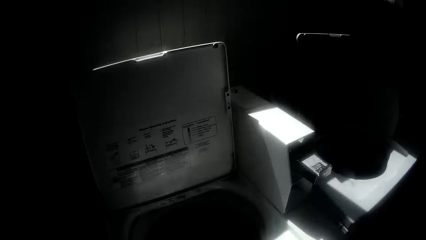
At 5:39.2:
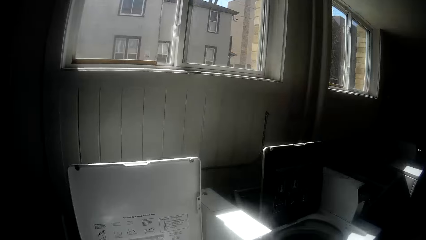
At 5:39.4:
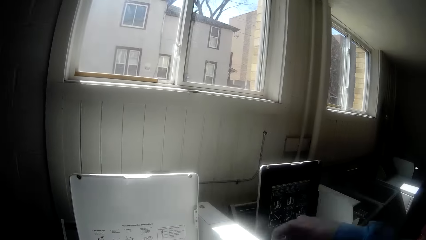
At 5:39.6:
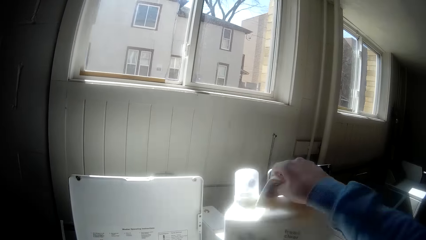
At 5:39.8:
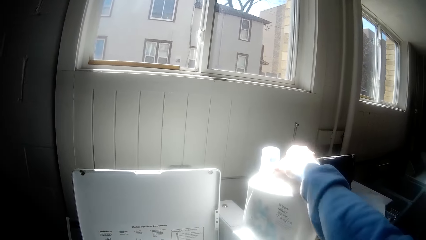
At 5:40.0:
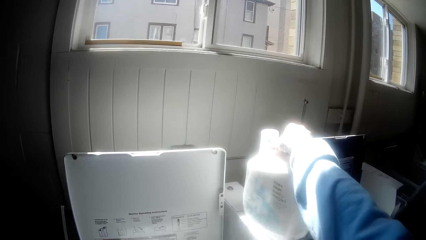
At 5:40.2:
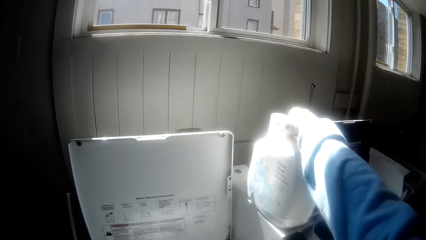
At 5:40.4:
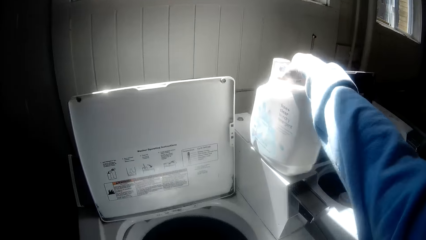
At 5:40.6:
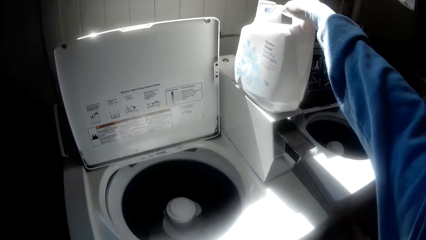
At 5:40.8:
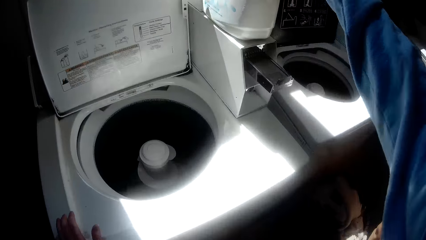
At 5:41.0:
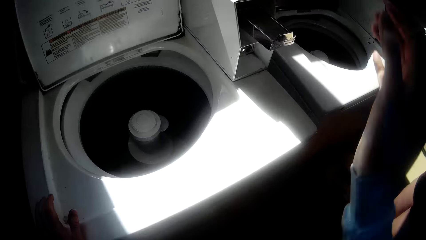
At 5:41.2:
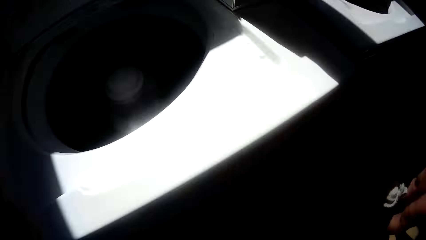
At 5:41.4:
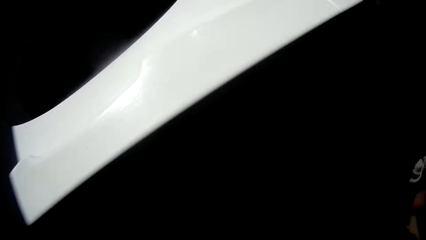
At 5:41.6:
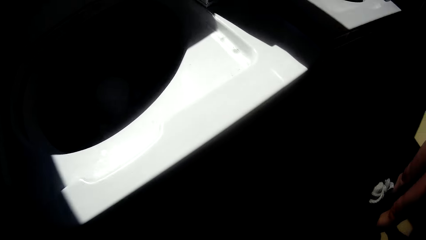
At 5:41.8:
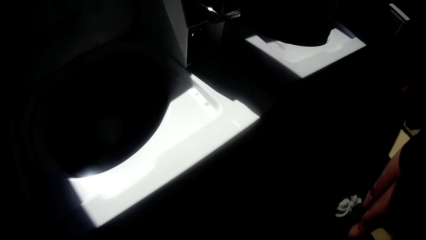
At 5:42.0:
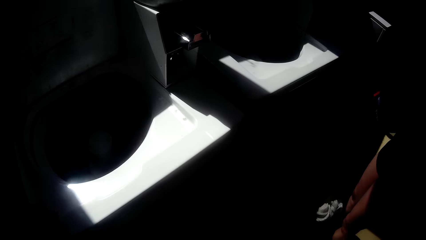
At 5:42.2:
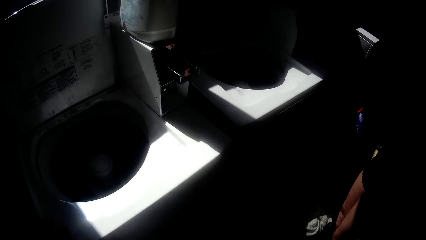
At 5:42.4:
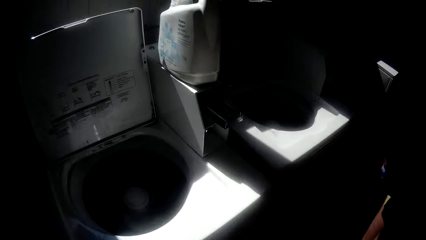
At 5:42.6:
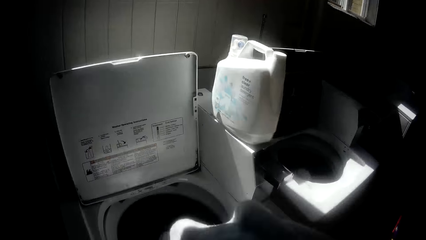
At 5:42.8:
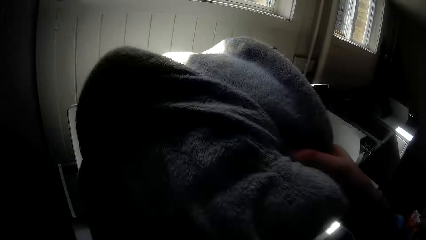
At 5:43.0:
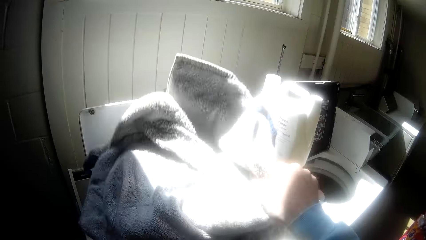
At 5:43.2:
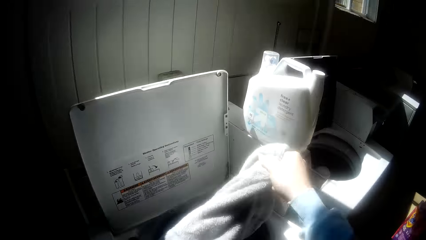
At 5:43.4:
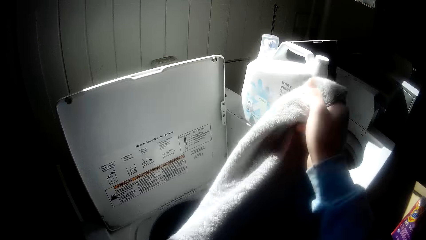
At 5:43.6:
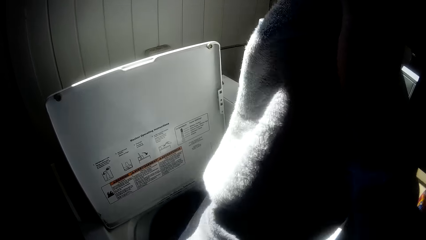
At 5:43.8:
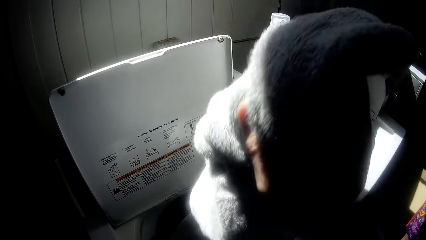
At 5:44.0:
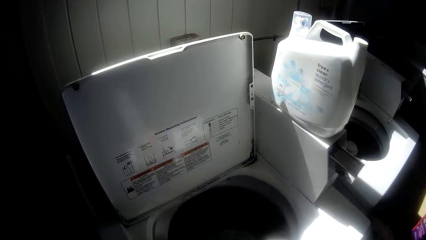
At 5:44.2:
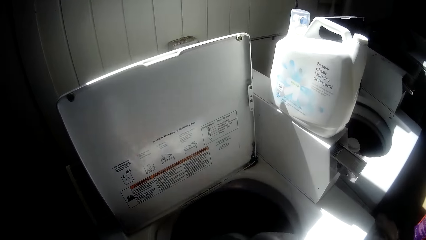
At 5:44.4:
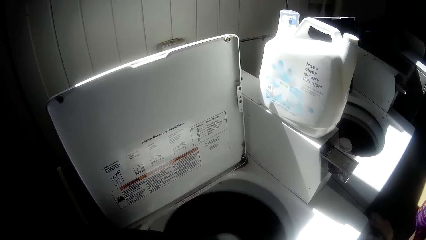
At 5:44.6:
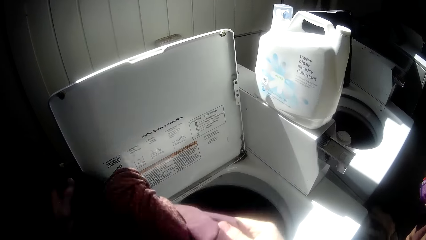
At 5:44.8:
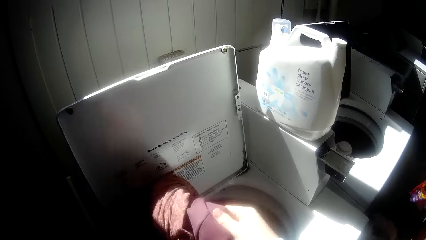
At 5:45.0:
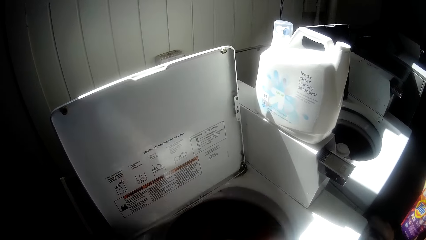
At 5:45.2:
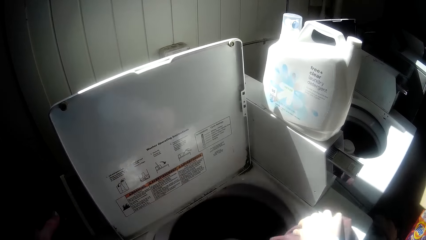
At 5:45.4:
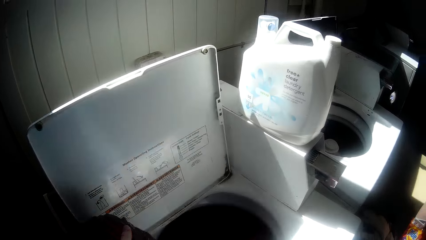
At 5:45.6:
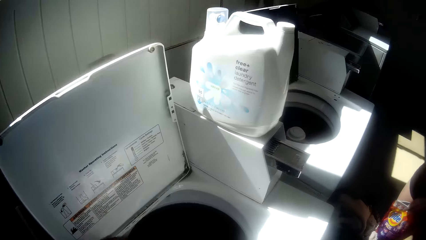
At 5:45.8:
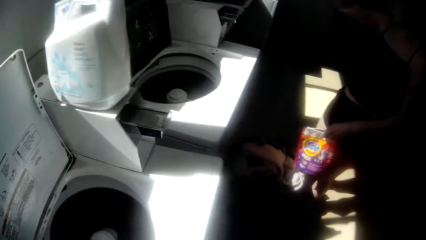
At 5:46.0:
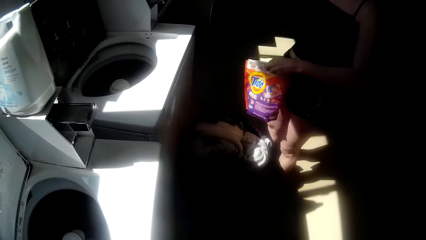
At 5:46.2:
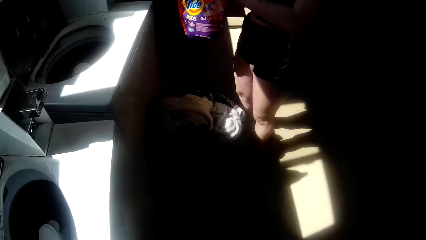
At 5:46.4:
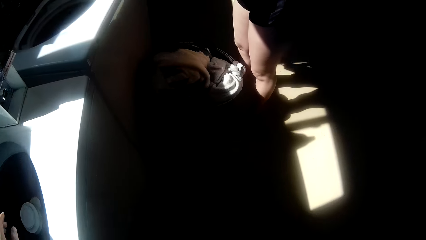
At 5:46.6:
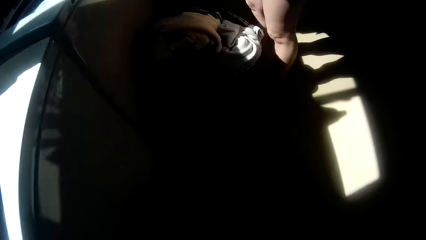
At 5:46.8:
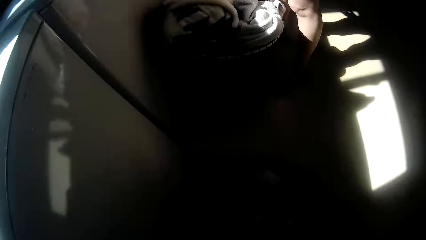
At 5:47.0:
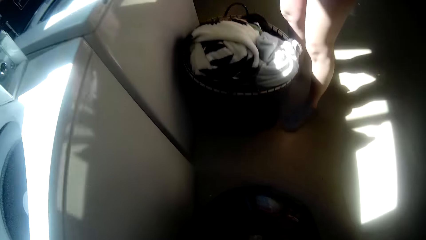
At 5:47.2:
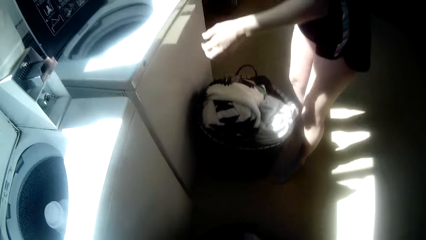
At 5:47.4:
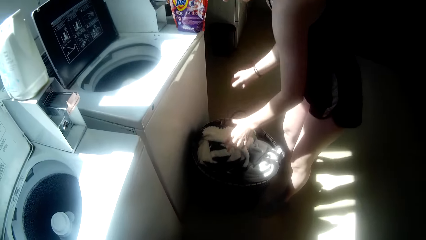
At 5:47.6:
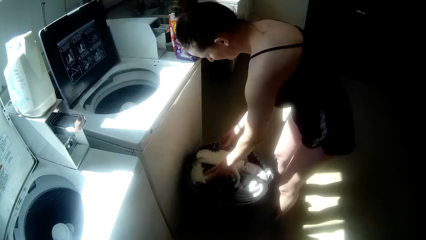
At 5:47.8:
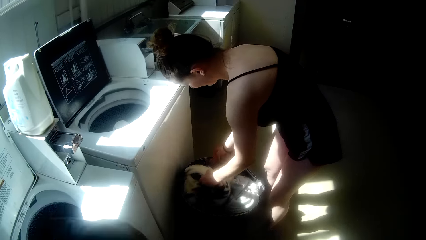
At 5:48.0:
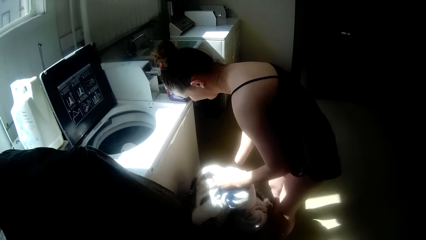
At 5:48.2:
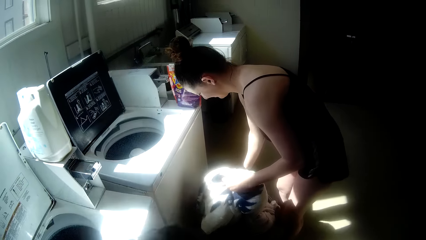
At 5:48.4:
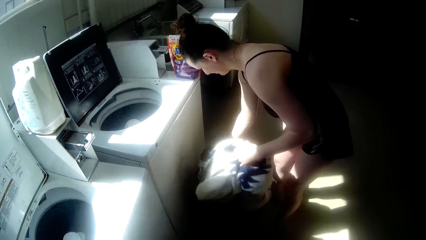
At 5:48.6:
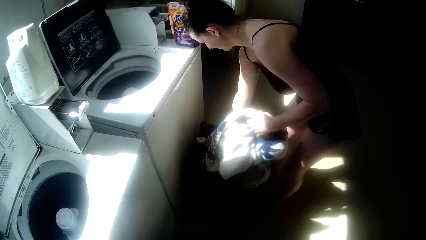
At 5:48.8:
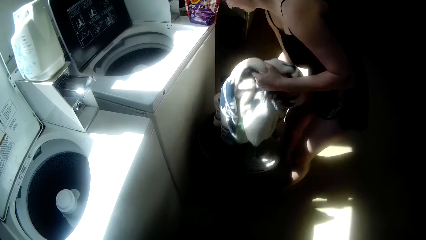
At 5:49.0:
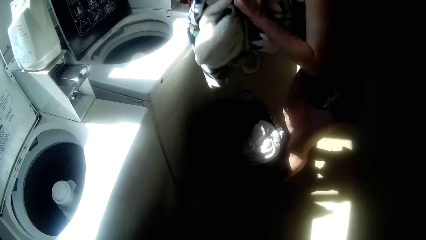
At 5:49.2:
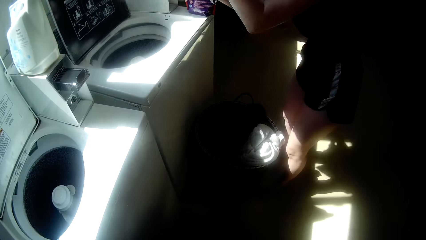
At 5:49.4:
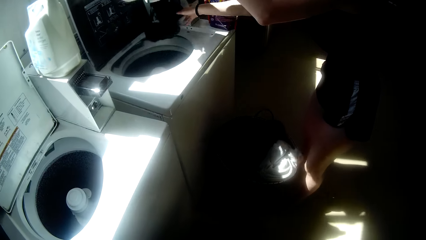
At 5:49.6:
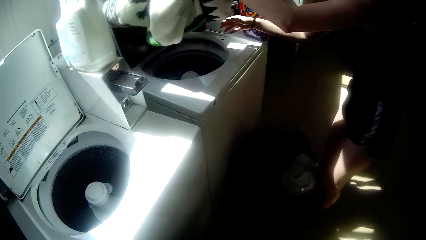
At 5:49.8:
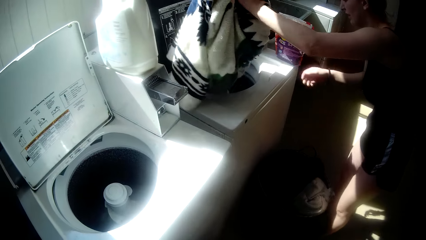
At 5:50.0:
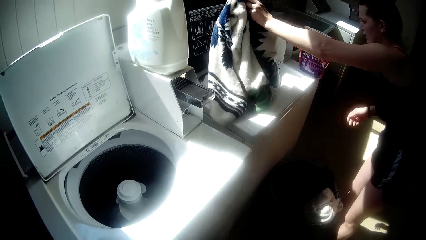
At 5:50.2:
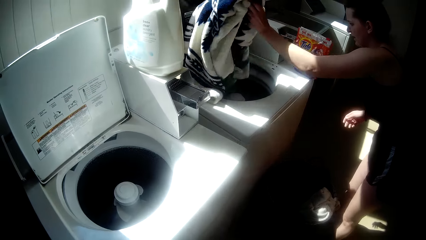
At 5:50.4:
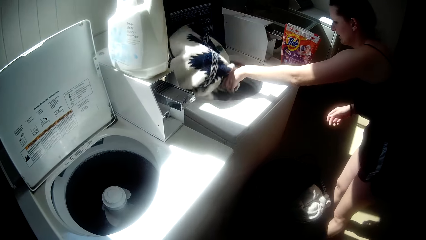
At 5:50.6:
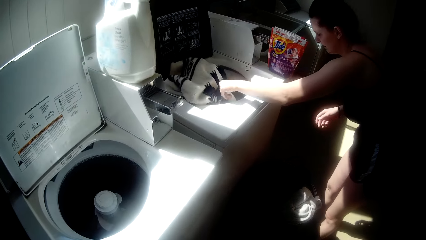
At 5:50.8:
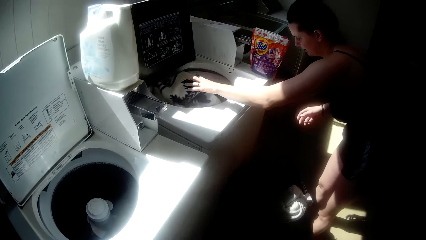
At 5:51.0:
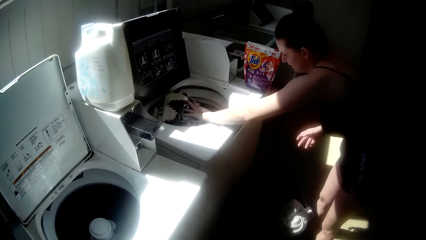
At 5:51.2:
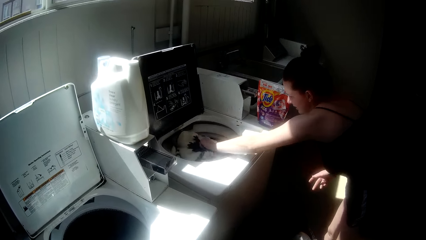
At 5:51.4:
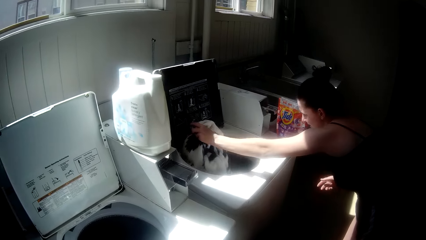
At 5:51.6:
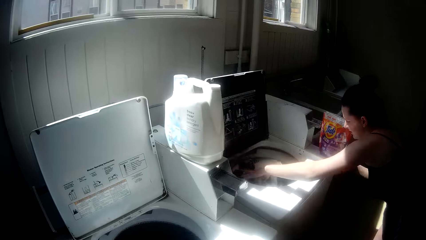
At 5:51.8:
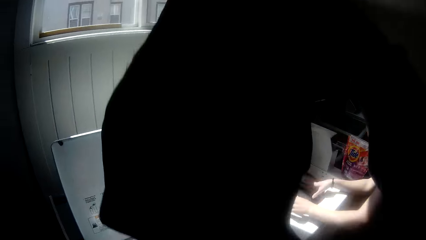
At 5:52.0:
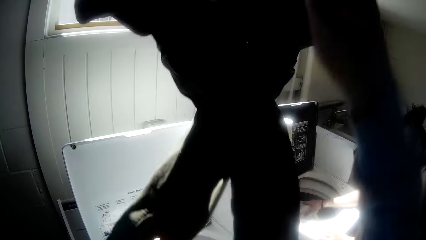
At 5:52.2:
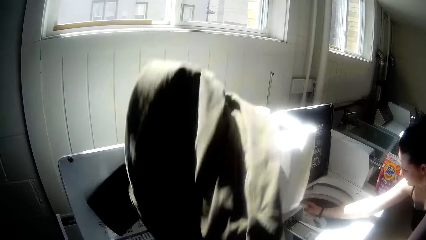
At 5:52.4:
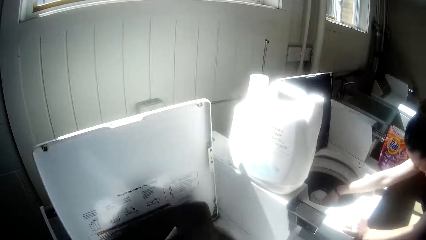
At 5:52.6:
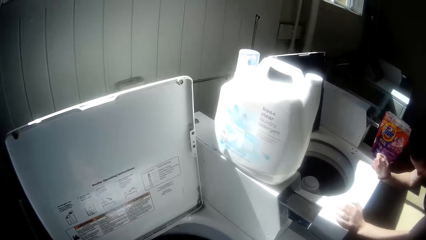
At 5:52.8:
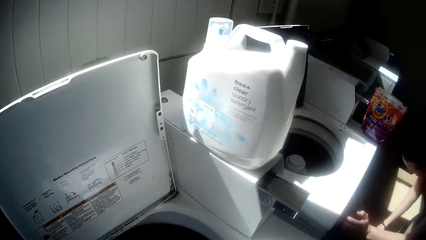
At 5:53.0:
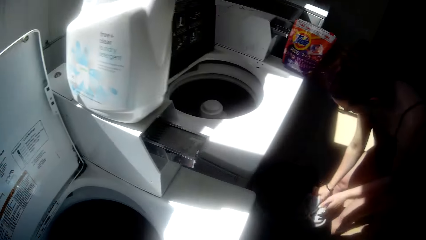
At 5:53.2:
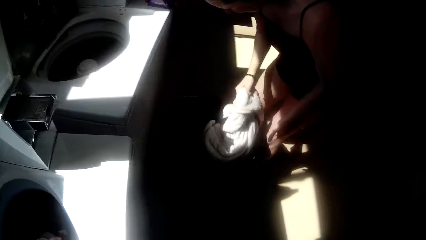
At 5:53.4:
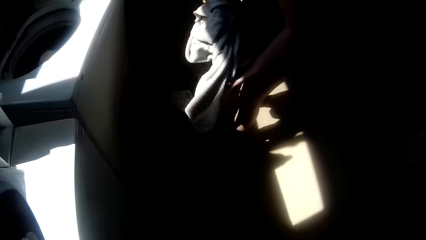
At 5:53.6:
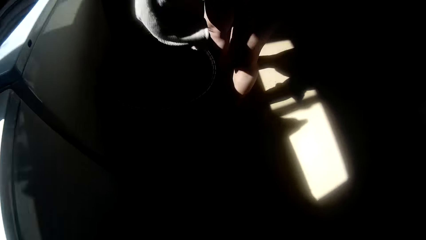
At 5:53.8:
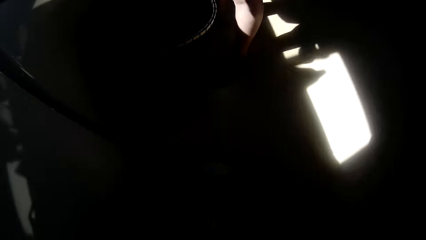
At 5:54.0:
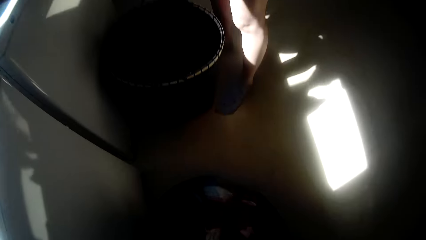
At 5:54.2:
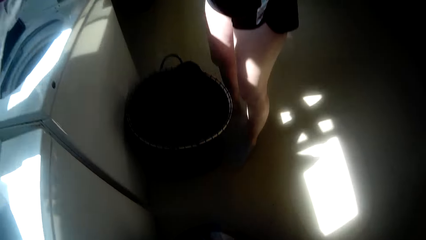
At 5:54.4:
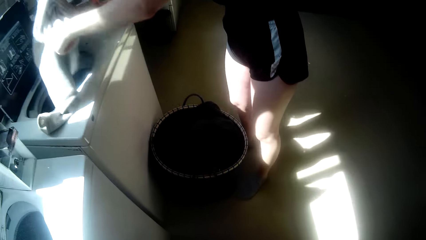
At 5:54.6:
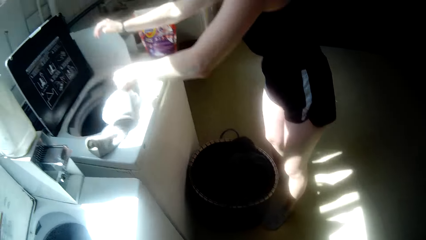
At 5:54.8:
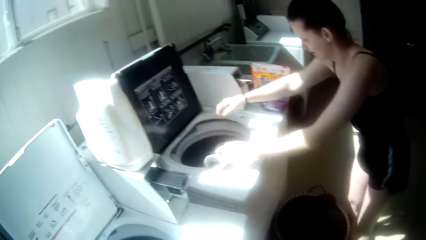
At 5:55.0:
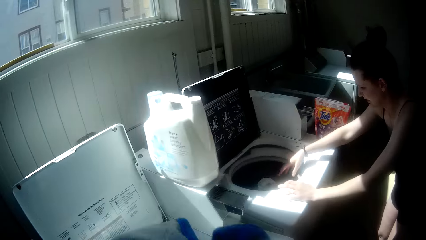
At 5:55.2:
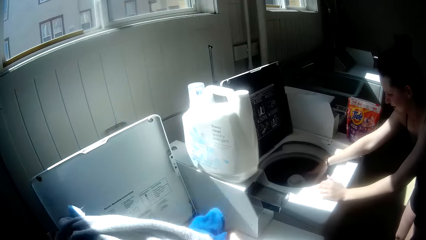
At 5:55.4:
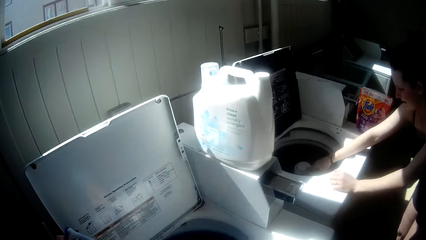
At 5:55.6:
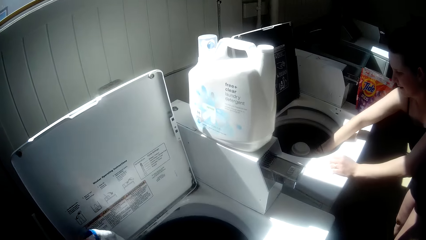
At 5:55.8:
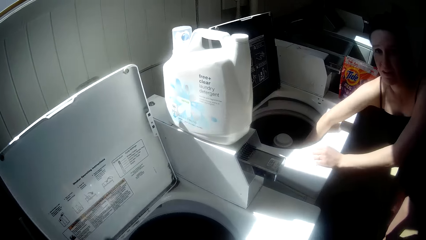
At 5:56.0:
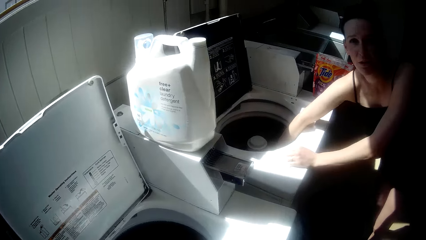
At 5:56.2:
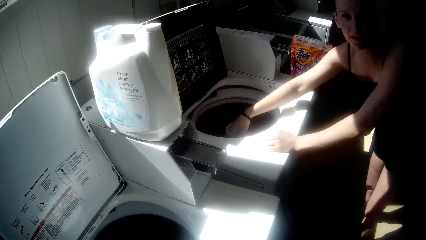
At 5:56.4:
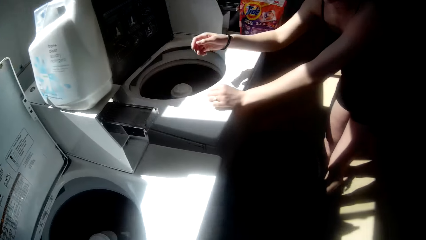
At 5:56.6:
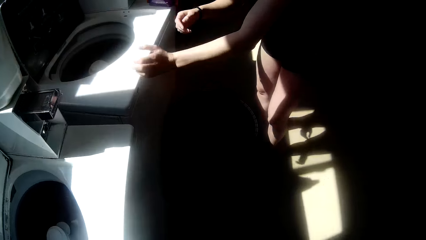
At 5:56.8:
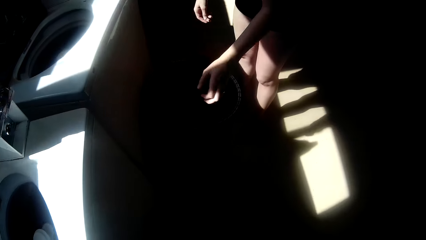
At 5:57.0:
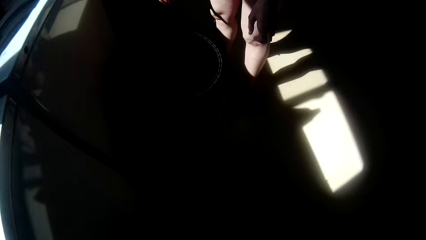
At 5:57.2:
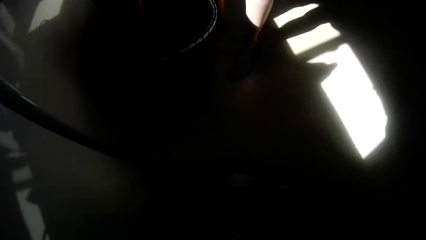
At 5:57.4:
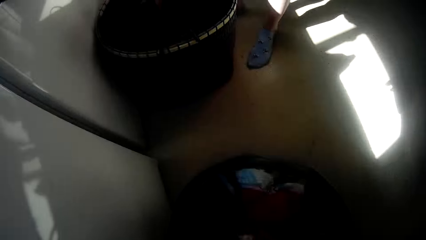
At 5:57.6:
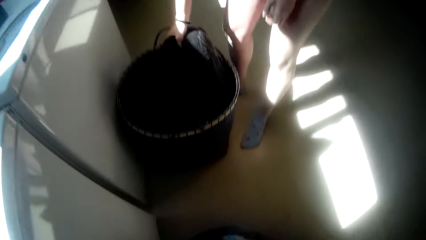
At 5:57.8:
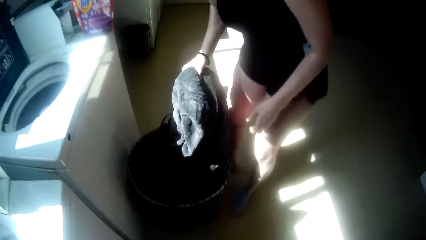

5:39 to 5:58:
The camera wearer puts a container of detergent on the washing machine. They pick up a cloth and put clothes in the washing machine. A woman puts a packet of detergent on the washing machine. The camera wearer picks up a cloth. The woman puts clothes in the washing machine. The camera wearer holds the cloth and puts the cloth in the washing machine. They pick up a cloth. The woman puts a cloth in the washing machine. The camera wearer puts a cloth in the washing machine.
